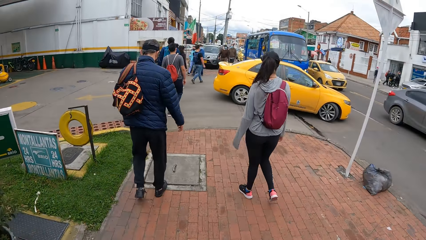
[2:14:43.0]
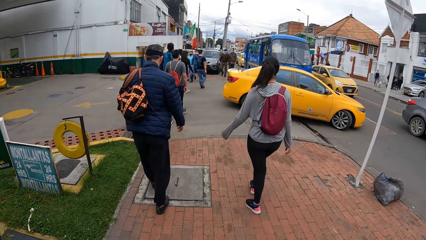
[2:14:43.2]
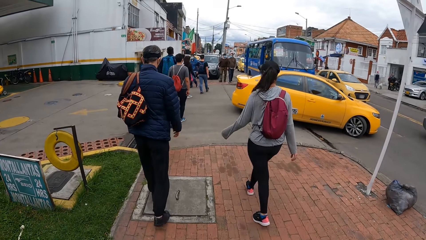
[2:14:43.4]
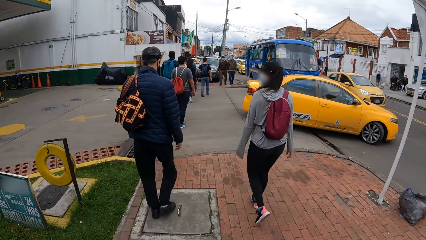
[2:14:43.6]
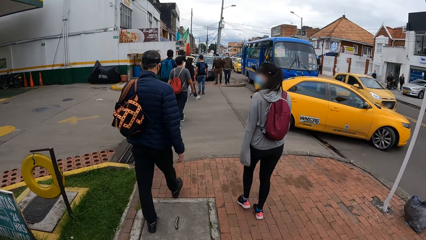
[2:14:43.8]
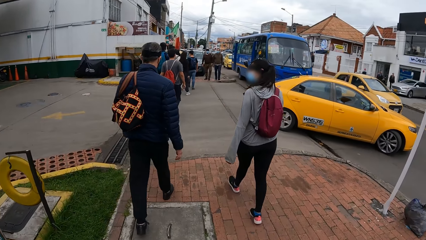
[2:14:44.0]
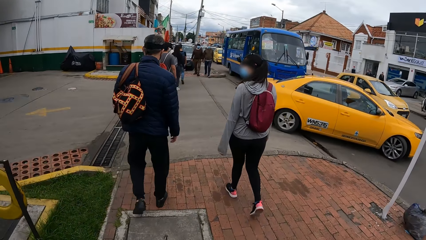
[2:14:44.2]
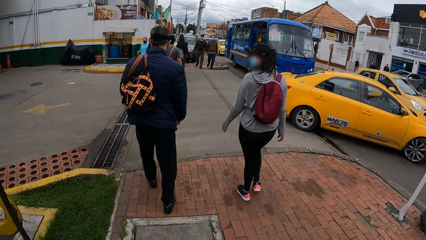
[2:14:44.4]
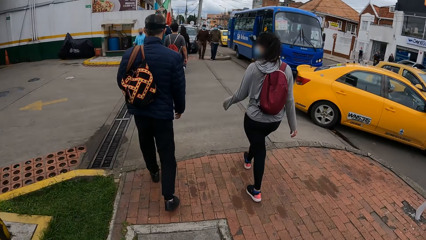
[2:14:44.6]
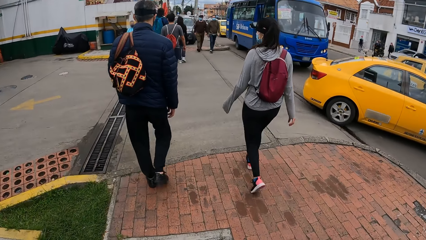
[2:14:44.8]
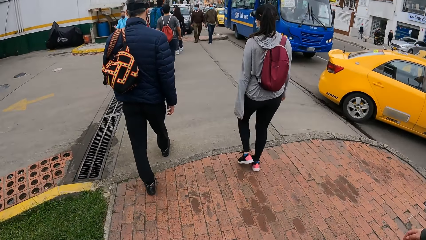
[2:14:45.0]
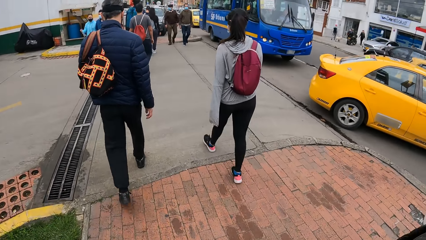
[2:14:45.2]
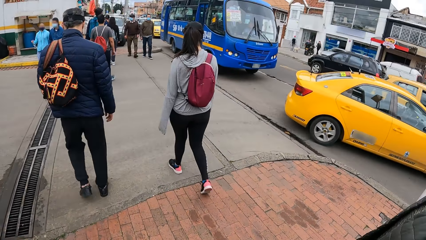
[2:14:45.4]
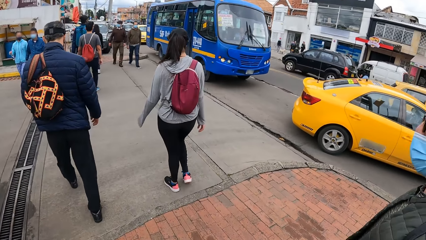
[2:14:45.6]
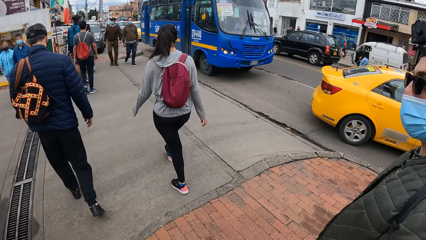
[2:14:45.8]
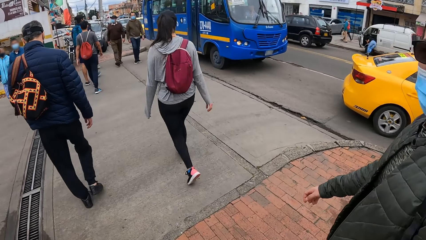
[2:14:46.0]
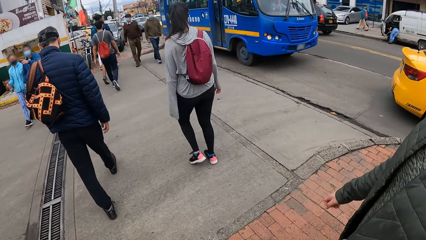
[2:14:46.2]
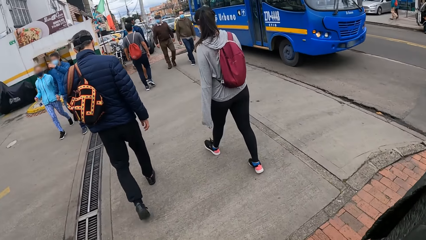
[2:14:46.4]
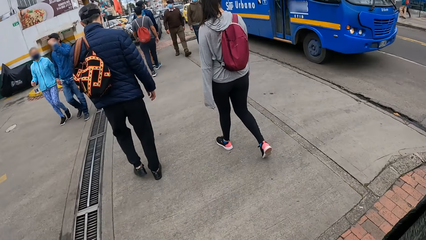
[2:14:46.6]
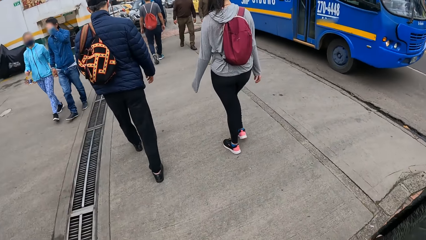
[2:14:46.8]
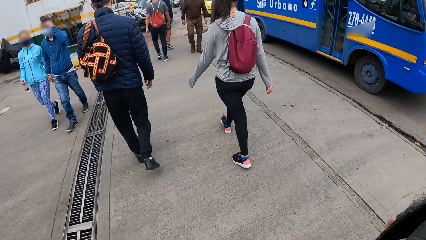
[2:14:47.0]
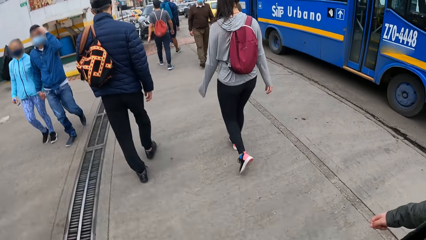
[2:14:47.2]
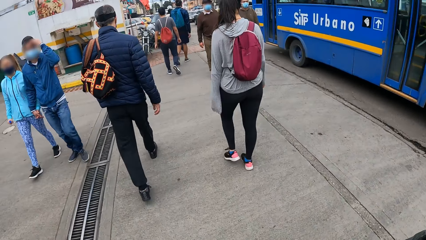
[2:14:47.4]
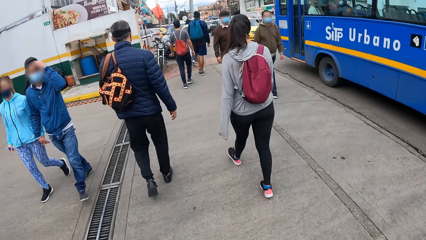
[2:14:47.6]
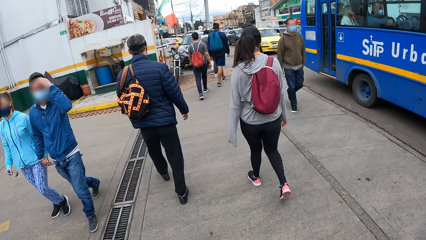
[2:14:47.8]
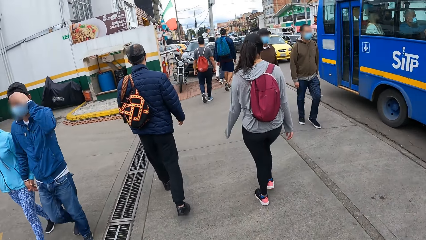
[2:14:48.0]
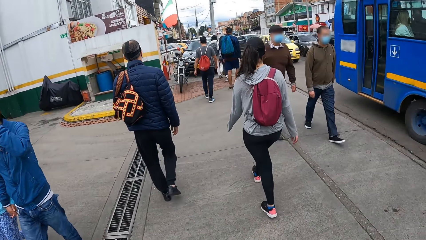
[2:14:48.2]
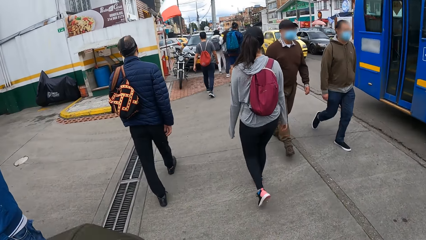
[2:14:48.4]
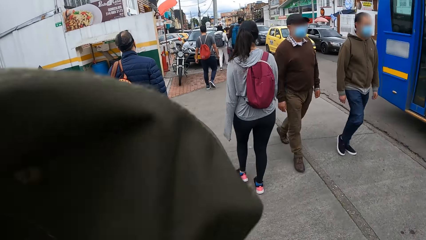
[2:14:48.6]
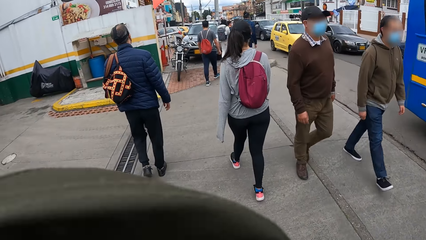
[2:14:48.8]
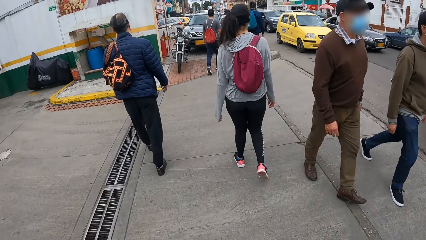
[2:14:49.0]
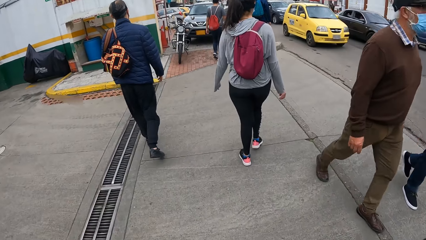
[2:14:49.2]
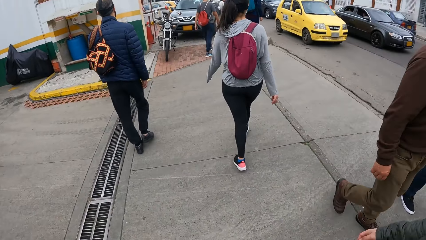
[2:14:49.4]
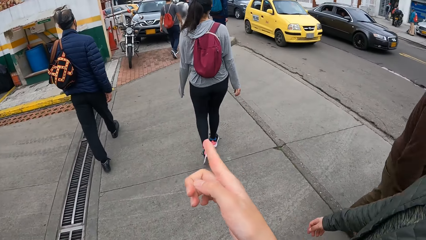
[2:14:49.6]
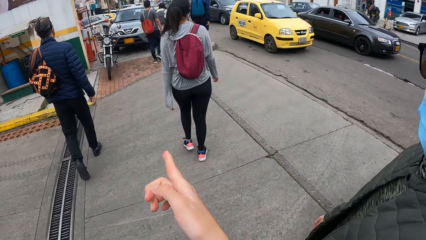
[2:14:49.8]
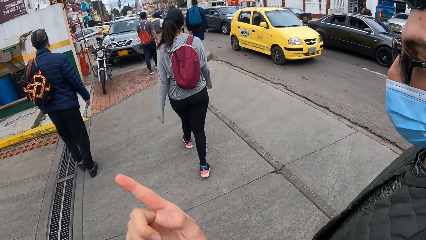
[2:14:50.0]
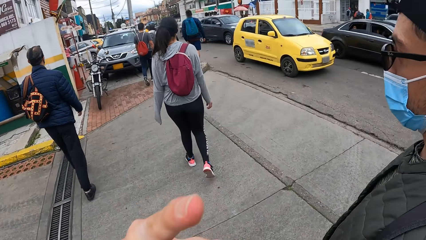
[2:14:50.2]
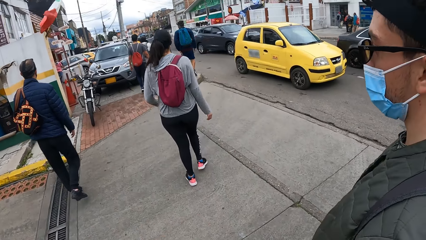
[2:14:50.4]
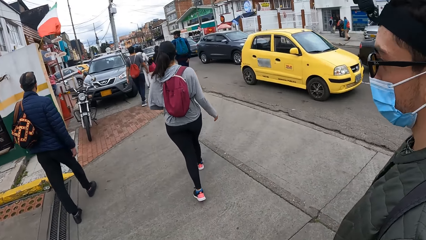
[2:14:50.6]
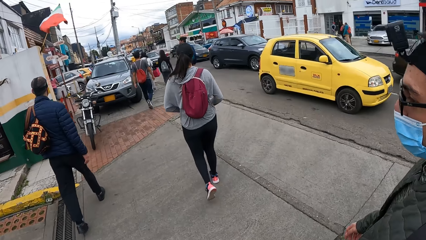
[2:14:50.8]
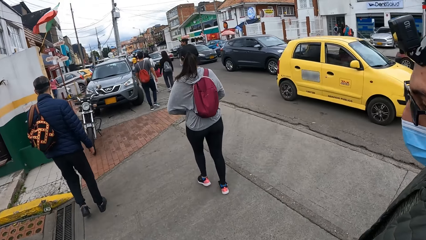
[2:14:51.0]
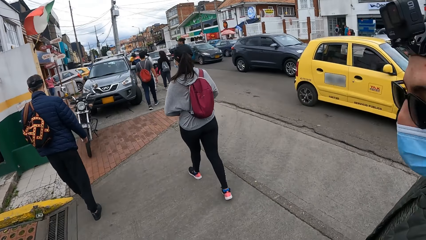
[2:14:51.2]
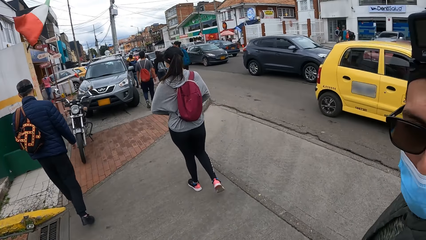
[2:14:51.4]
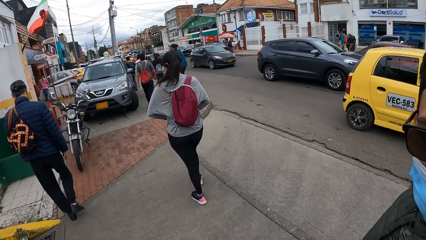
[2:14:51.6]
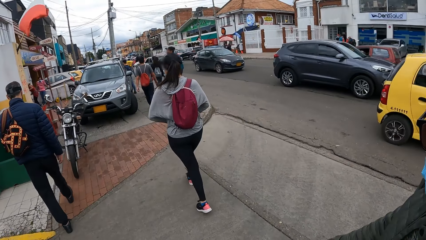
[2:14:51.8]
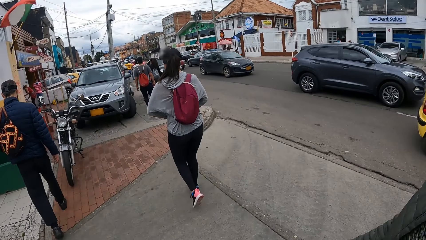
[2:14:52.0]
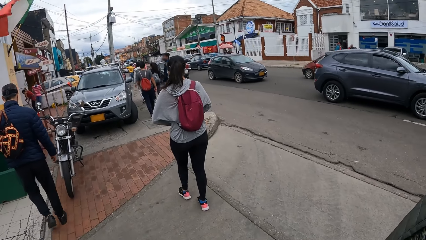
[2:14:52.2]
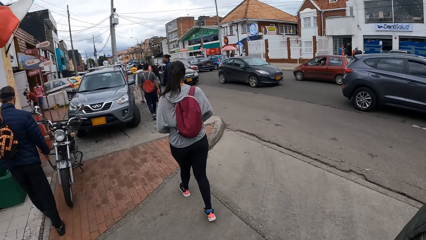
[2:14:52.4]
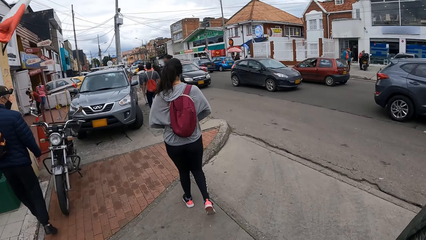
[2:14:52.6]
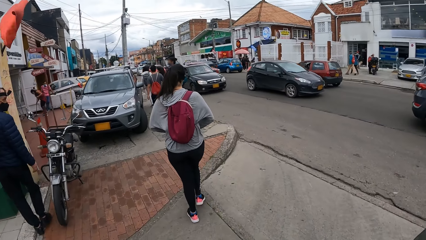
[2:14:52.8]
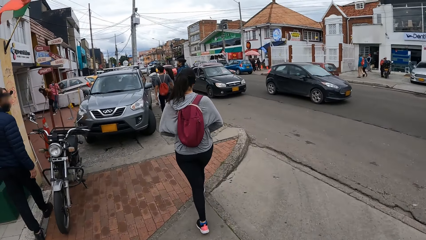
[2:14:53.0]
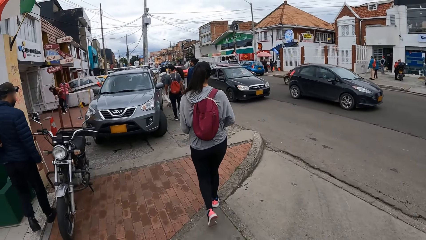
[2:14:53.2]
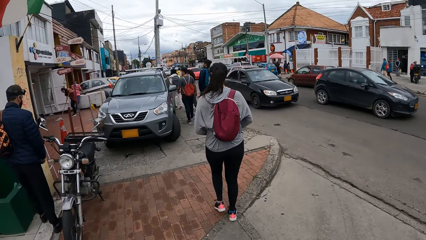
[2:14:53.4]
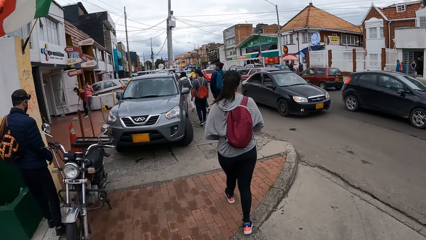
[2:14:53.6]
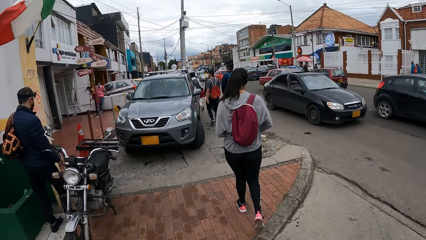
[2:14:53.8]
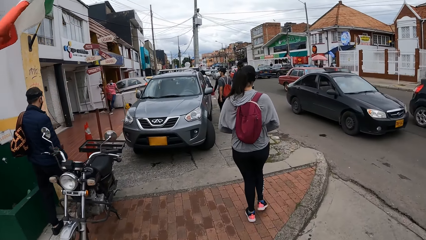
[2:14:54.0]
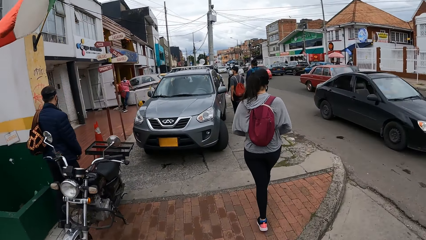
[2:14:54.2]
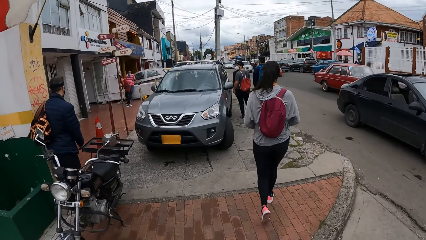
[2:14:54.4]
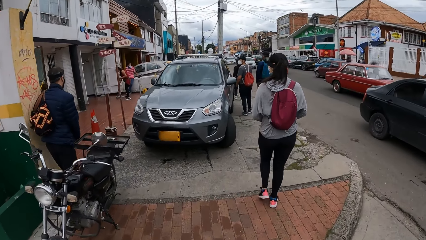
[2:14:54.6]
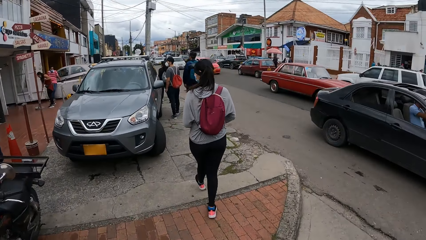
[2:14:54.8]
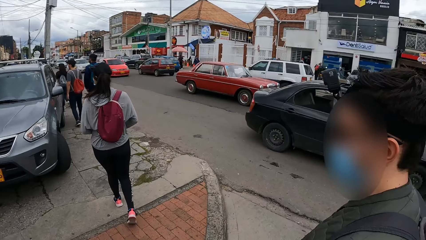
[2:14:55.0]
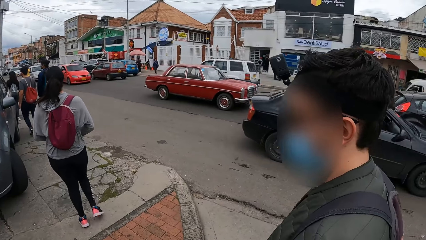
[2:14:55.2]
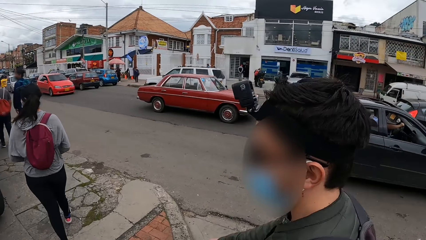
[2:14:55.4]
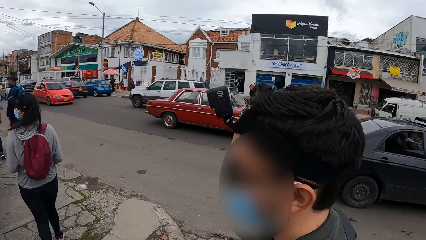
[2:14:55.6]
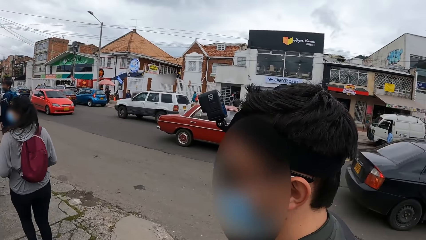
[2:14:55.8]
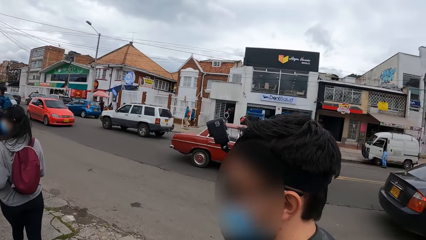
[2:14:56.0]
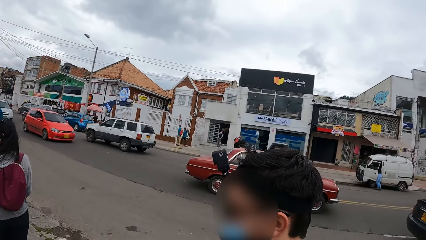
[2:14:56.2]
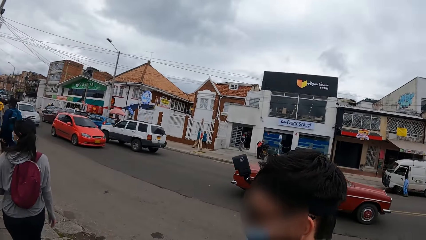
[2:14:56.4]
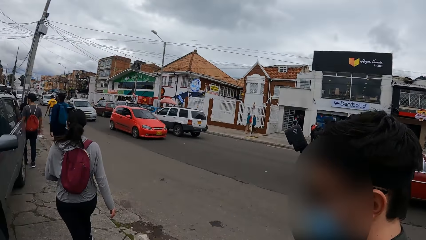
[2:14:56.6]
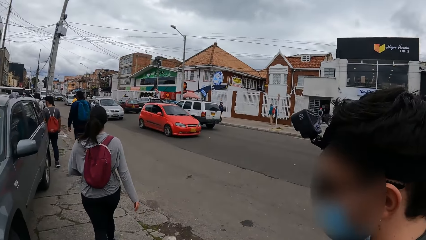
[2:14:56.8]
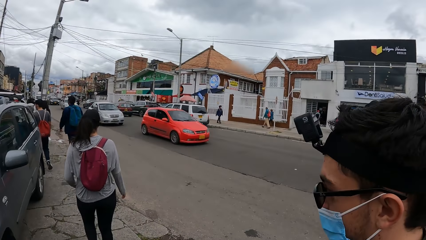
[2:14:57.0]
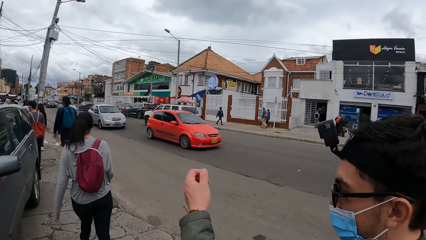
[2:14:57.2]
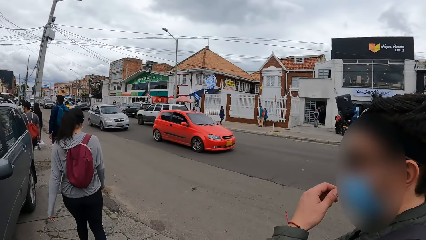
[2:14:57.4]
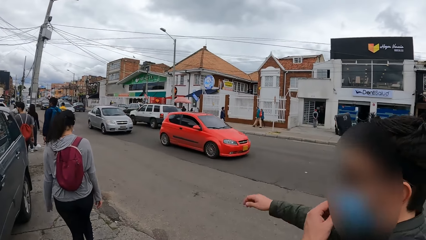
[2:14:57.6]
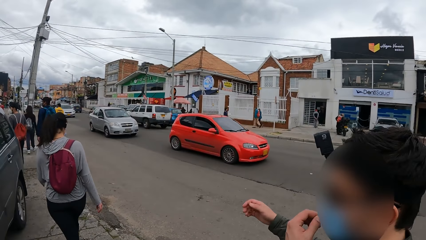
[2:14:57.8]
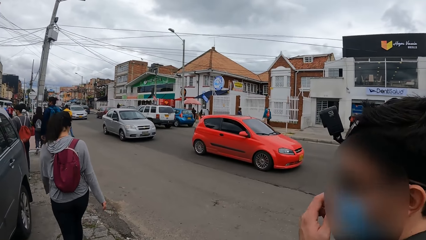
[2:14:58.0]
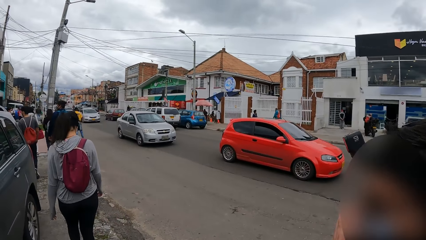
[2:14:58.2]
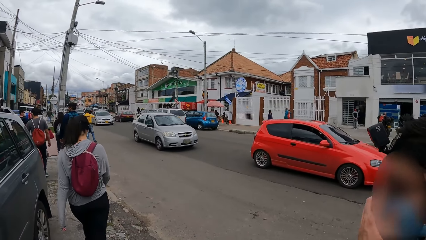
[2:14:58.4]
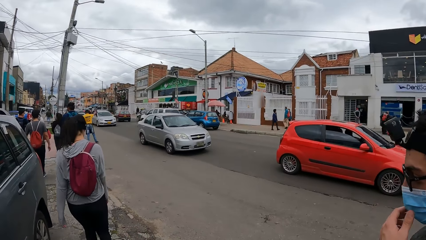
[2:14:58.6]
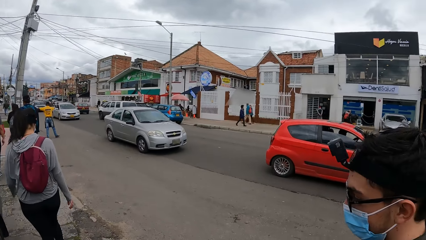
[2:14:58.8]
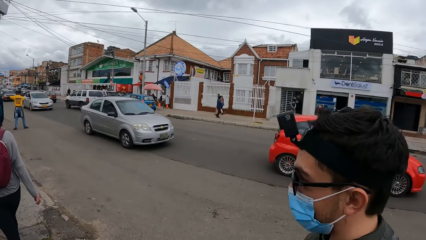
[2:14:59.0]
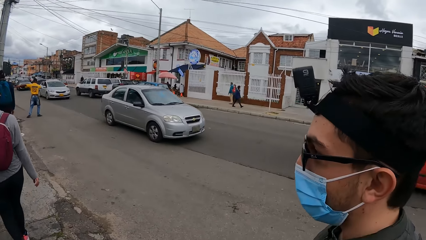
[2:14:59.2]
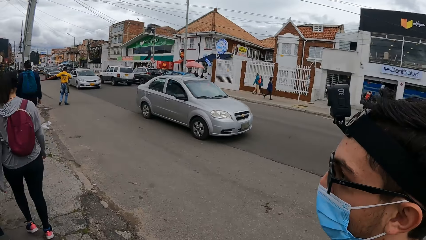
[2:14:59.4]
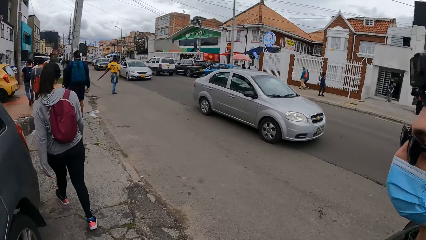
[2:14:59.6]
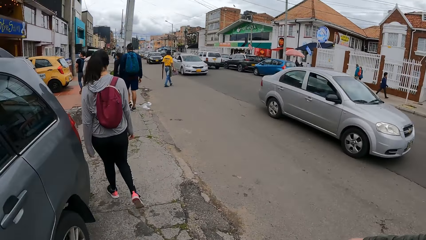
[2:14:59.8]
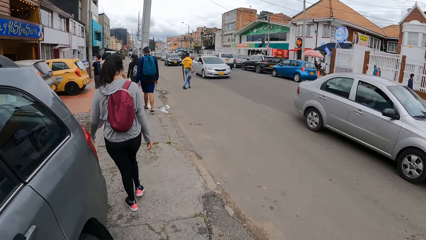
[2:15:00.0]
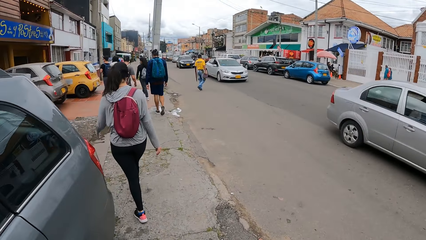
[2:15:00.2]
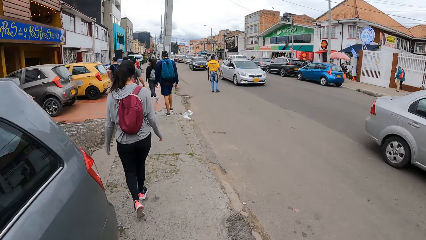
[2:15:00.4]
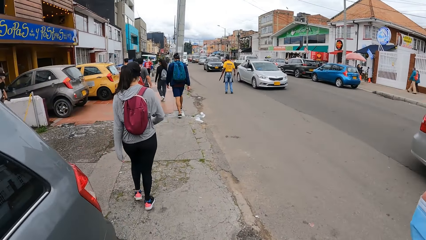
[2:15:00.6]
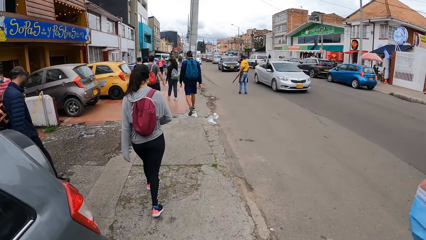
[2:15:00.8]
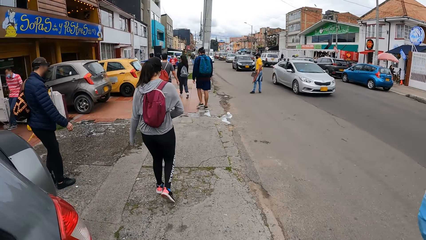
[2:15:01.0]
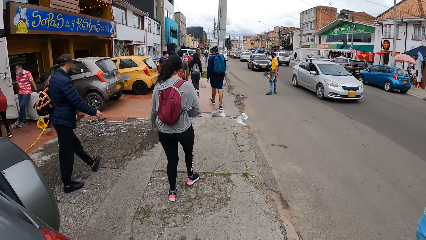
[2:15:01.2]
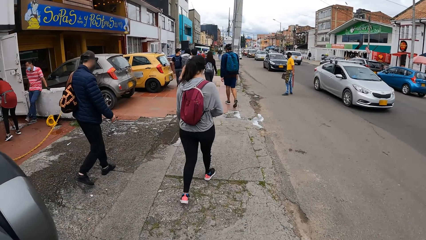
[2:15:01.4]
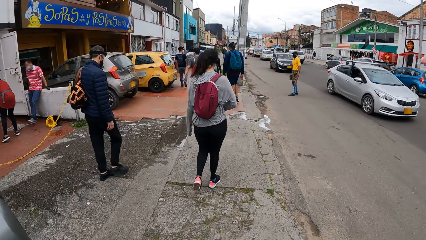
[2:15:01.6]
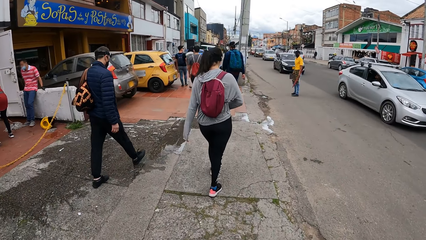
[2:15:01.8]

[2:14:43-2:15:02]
The camera wearer moves around. They point with a finger. They walk around with a man. The man adjusts the nose mask on his face with his left hand. The camera wearer moves around.
